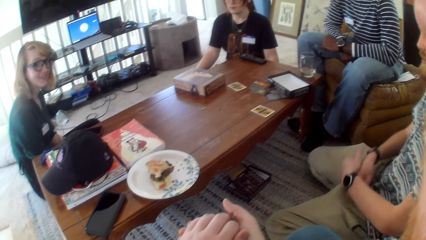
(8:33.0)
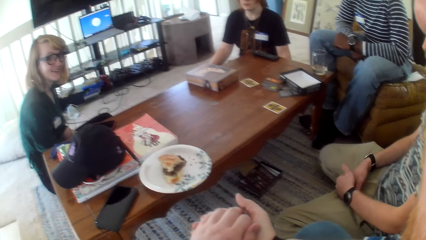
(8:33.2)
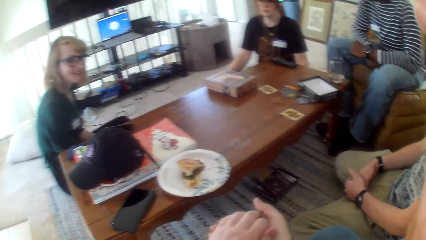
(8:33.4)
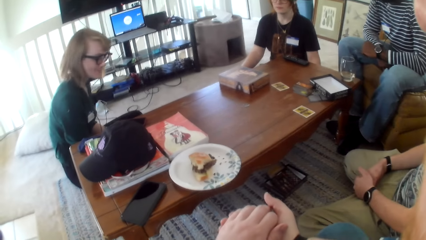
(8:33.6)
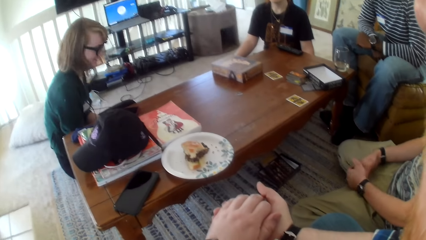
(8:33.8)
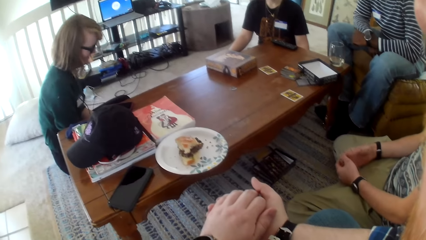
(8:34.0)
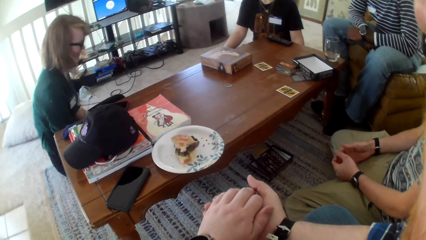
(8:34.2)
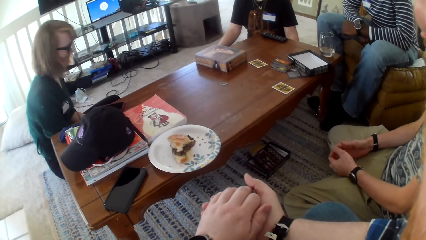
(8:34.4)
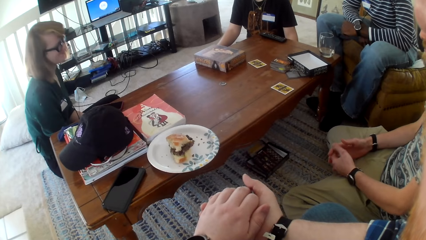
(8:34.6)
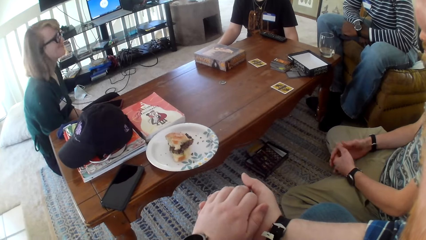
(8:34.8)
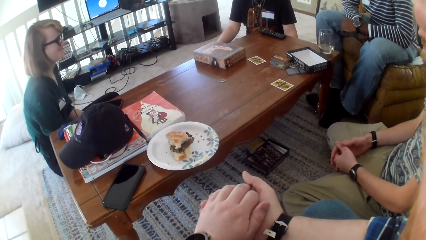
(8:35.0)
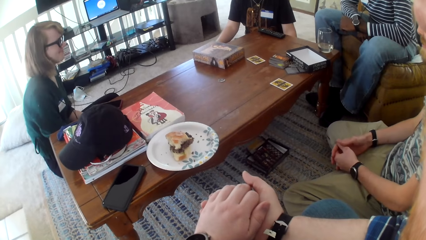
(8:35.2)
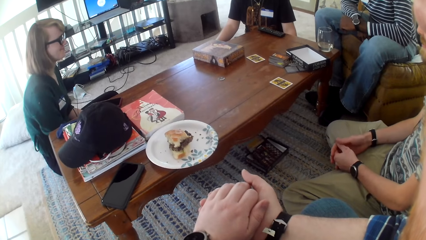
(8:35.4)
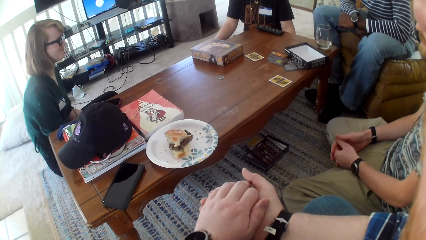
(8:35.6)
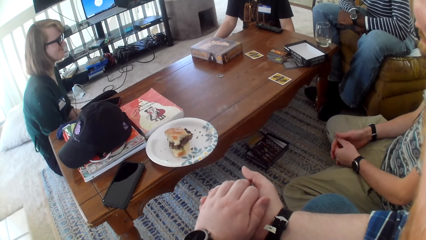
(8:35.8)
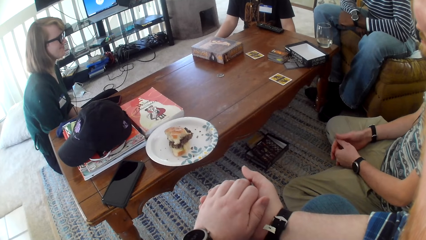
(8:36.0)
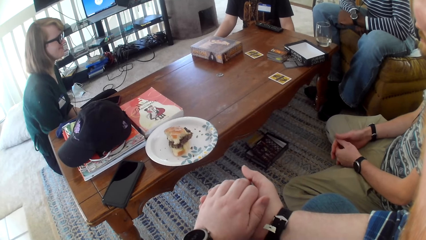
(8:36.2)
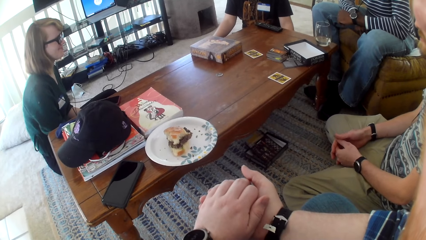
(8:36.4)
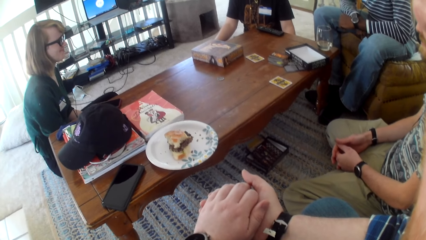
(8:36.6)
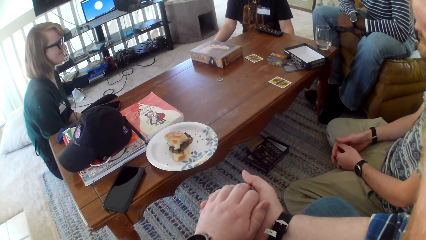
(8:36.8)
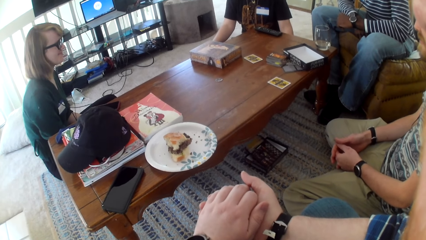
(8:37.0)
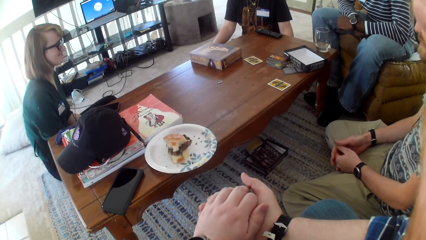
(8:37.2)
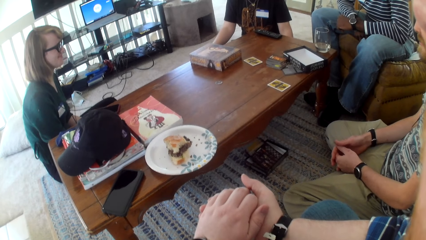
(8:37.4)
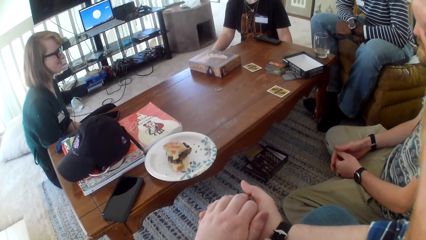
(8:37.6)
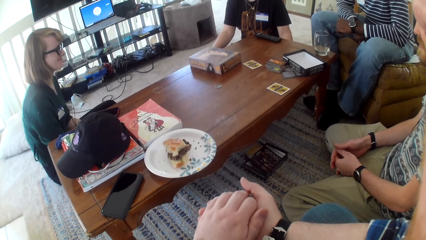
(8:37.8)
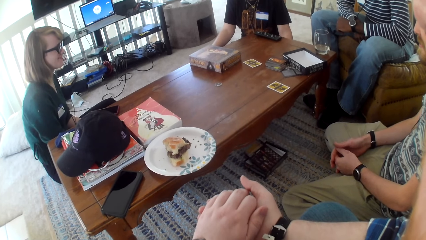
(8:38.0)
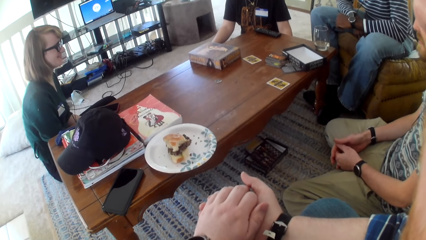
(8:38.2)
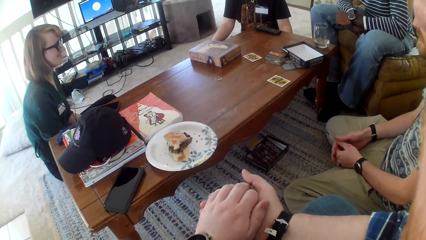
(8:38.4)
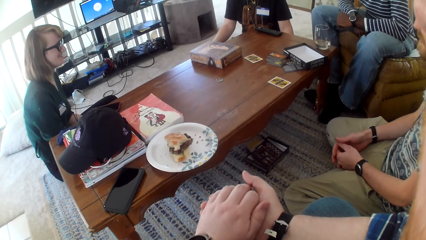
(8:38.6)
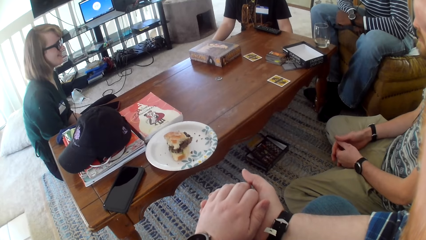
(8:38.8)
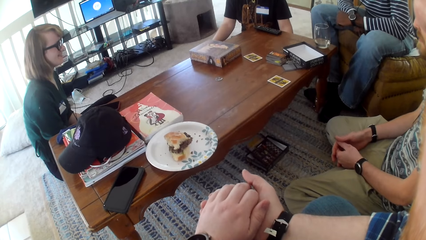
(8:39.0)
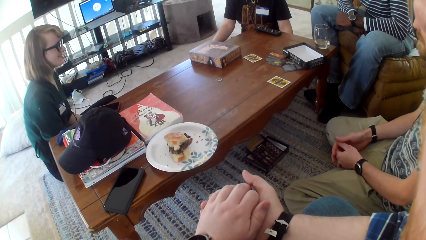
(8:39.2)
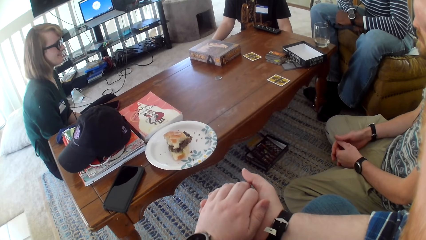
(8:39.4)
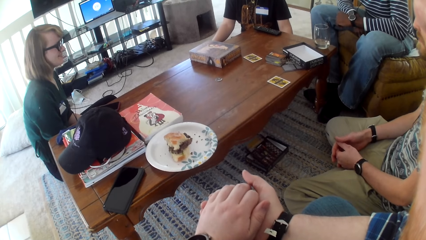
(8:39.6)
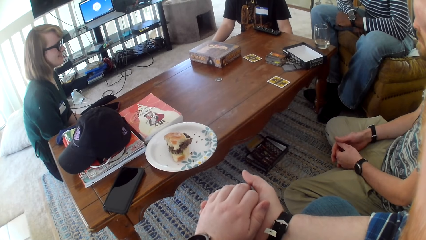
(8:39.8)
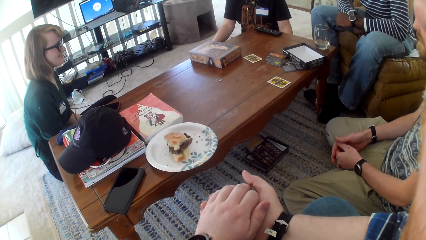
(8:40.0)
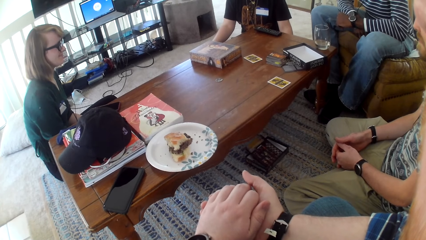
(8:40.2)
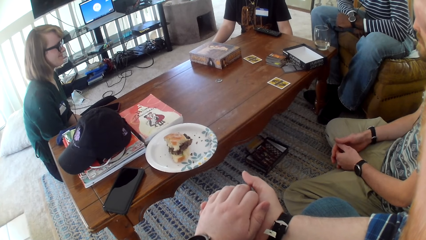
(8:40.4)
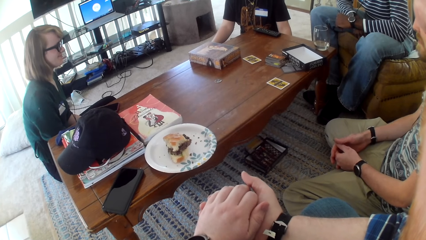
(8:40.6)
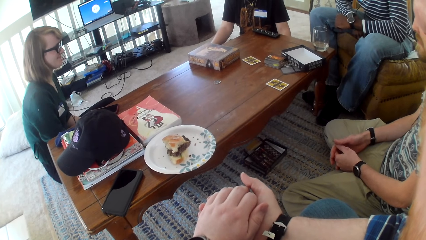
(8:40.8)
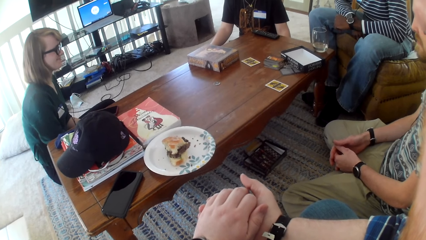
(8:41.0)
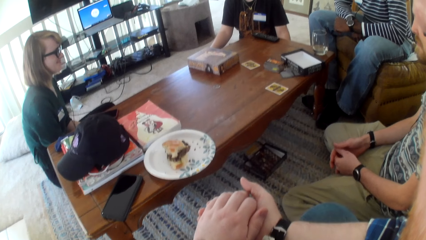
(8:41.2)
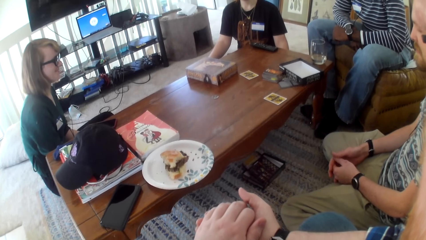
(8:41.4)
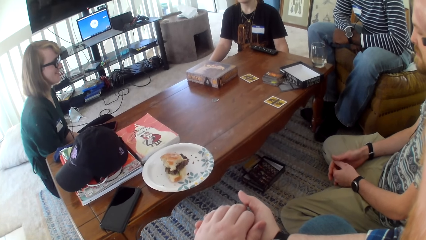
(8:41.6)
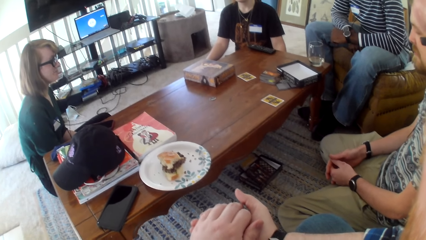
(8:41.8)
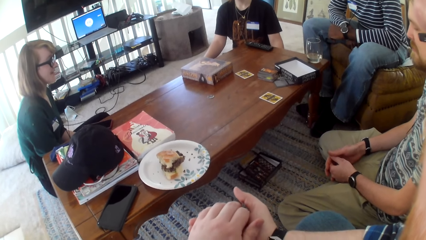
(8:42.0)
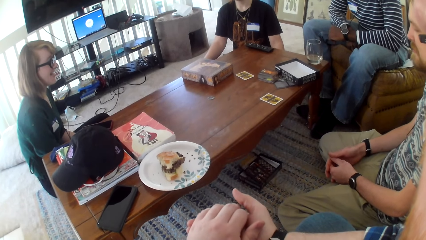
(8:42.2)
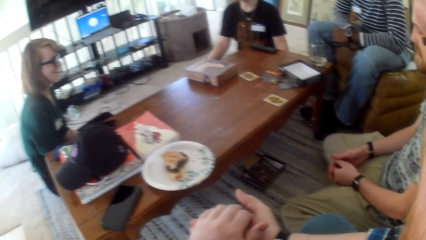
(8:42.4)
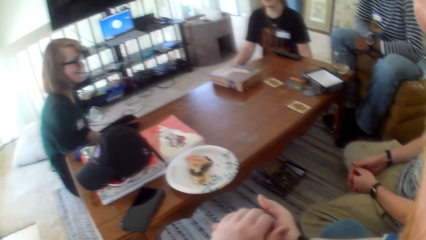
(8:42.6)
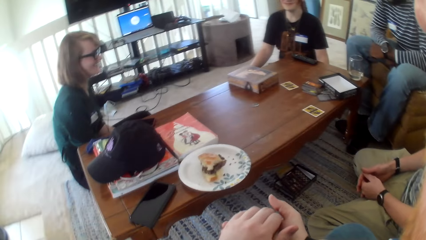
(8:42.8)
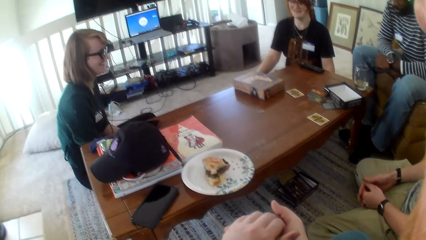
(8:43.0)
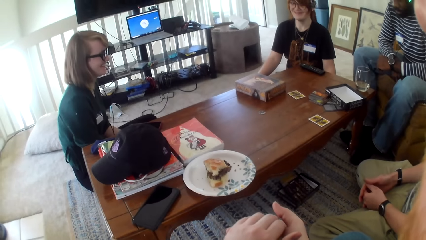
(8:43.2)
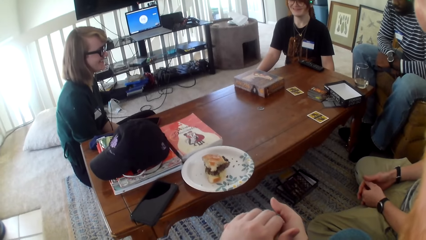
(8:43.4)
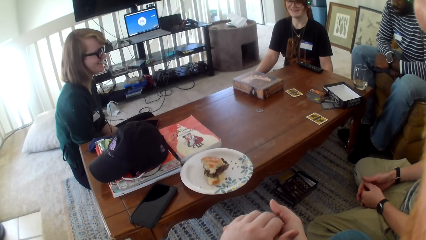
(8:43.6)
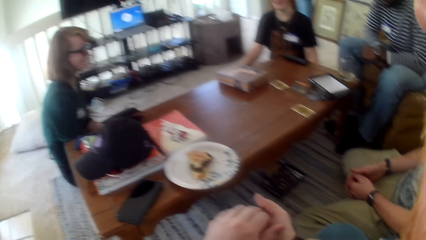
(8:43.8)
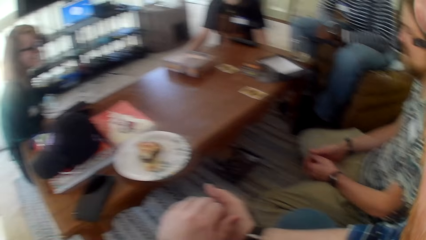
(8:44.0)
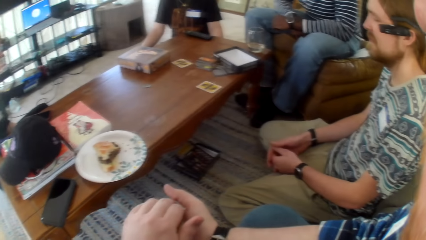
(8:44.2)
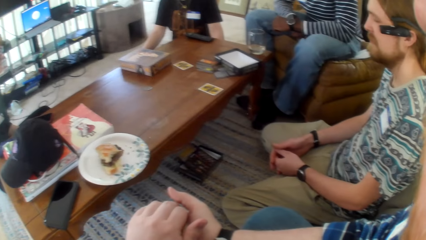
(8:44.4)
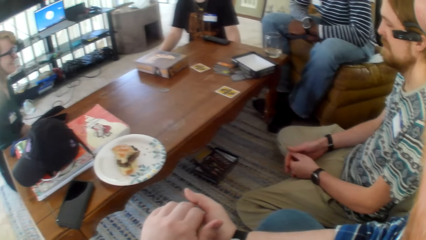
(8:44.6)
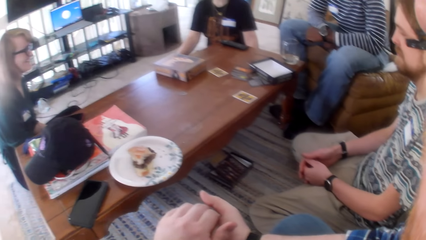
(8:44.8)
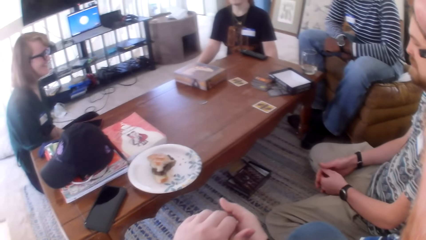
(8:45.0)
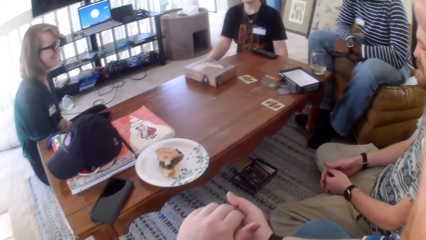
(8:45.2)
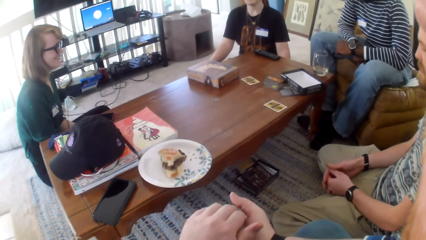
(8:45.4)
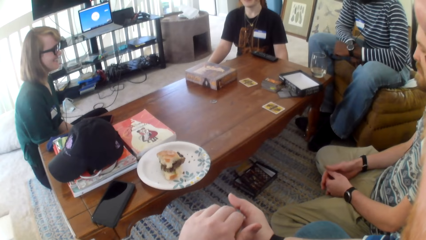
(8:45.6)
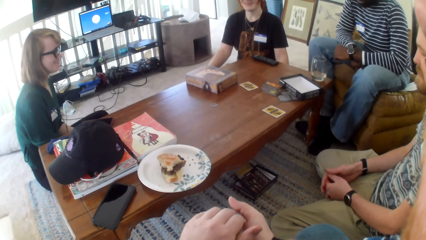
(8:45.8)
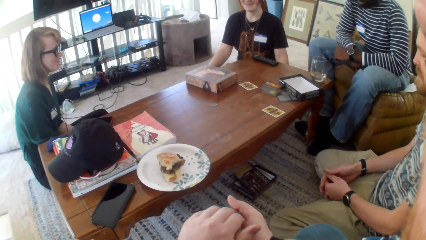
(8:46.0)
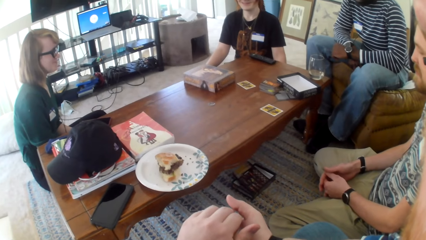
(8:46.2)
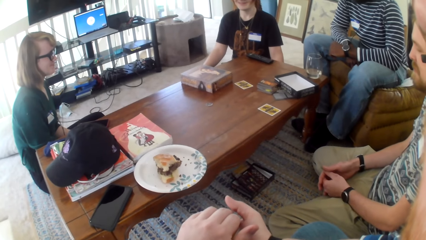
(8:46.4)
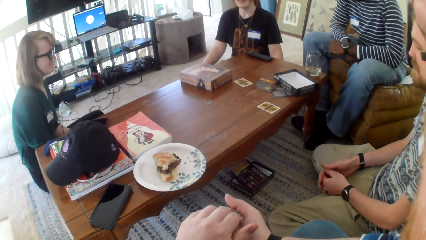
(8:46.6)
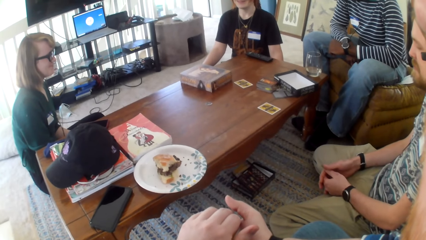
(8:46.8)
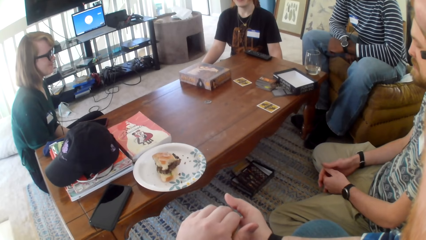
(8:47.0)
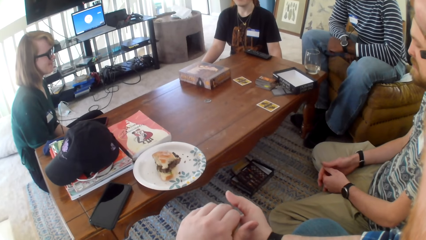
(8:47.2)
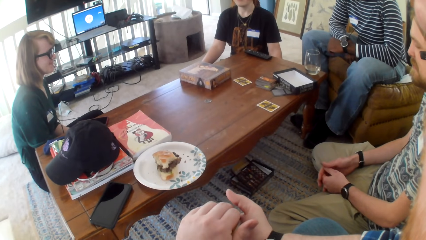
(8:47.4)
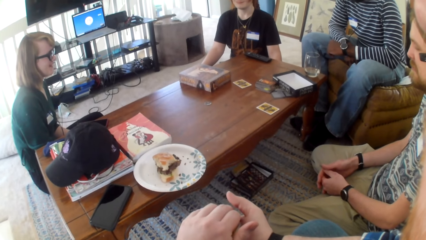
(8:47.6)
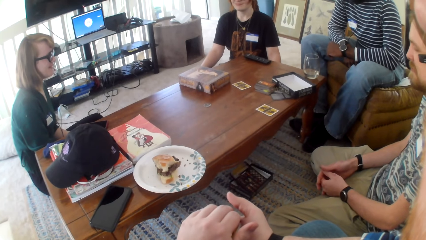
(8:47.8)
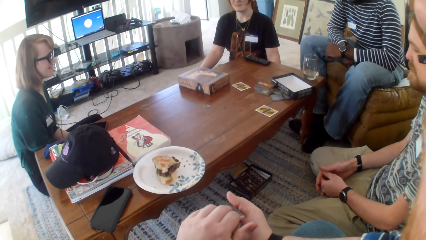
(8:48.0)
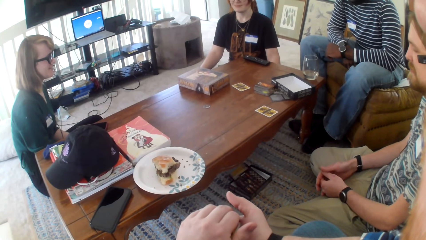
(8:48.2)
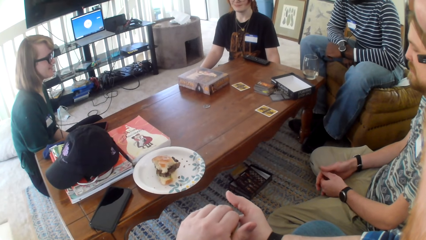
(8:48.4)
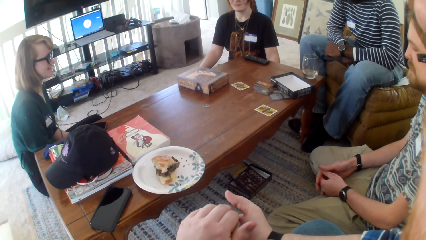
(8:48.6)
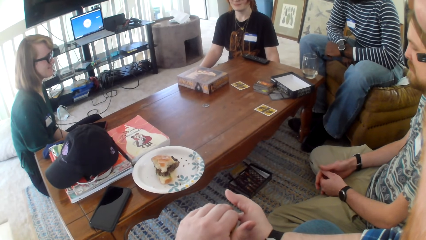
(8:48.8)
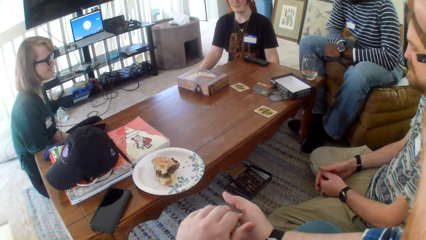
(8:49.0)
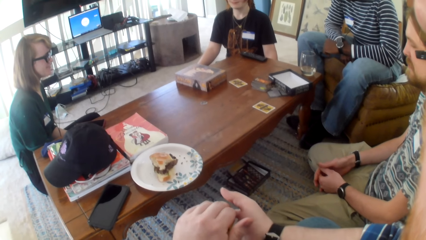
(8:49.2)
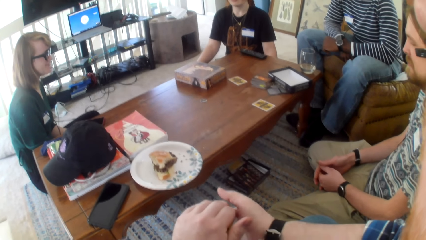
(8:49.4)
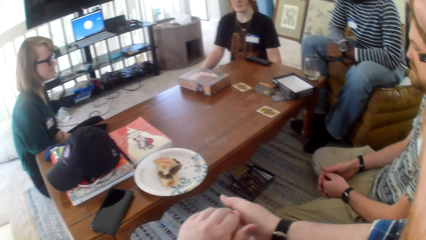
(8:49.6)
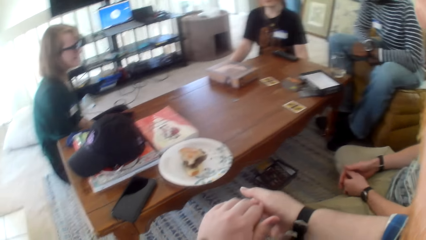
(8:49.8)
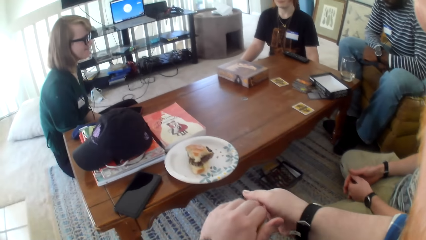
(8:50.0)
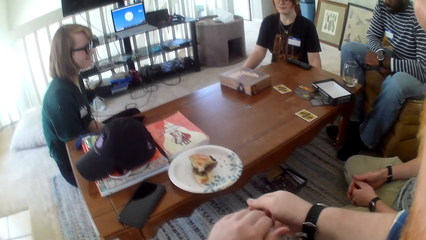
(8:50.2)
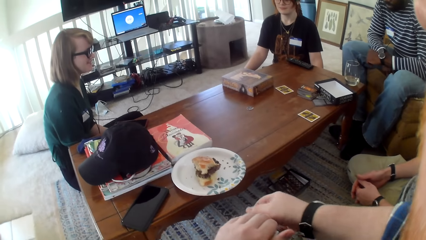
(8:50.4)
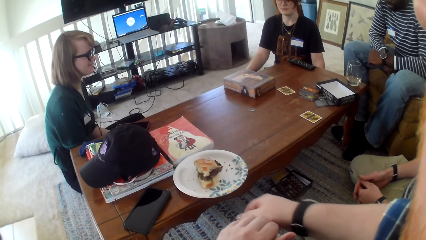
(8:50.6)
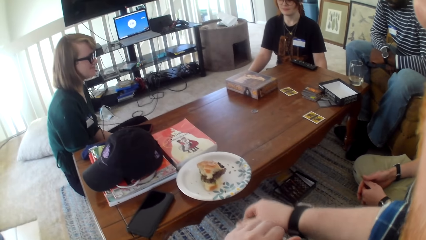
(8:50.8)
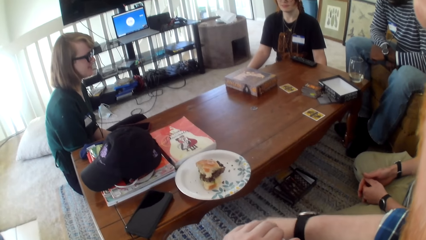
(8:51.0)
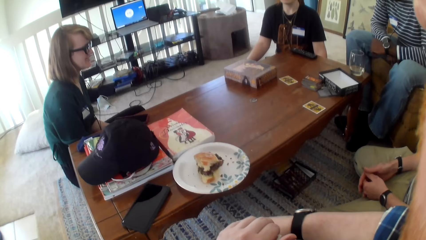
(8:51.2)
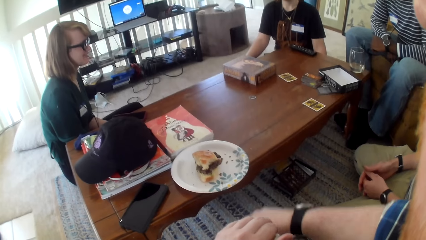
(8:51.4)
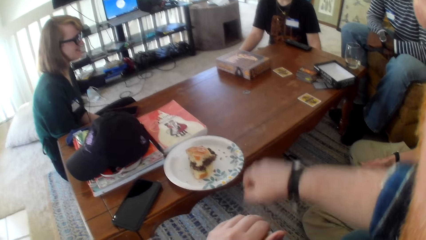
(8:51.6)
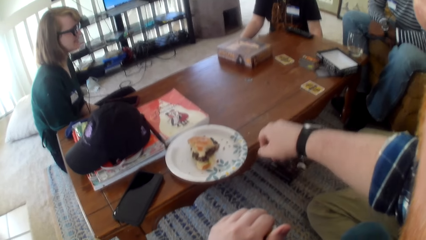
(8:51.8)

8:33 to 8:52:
A woman talks. The camera wearer talks and looks at the table. The woman laughs. The camera wearer looks at the table. The woman talks.
